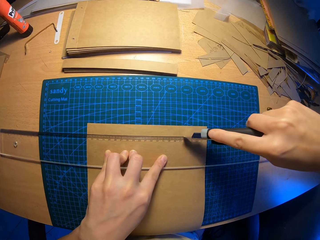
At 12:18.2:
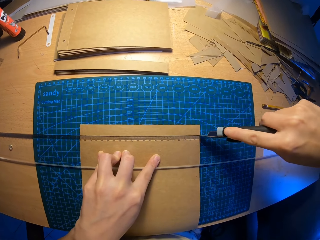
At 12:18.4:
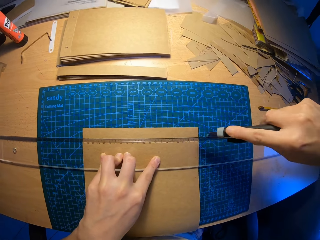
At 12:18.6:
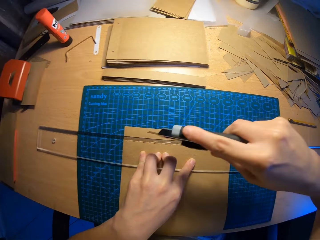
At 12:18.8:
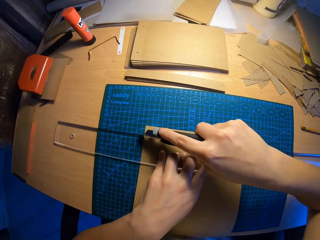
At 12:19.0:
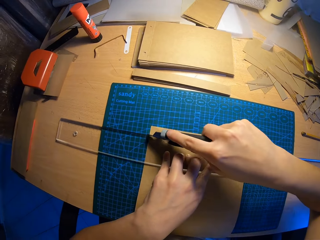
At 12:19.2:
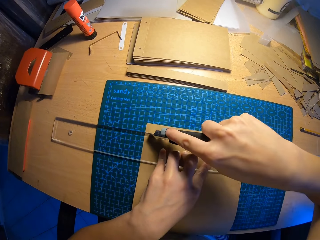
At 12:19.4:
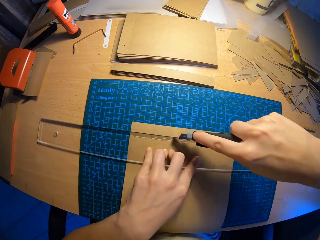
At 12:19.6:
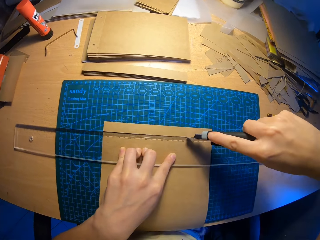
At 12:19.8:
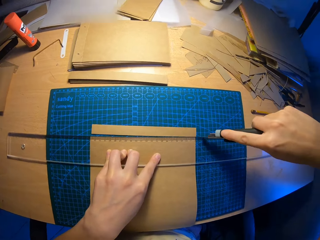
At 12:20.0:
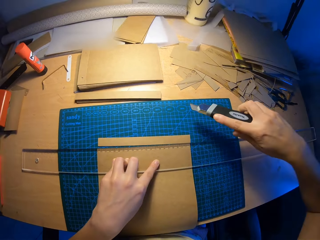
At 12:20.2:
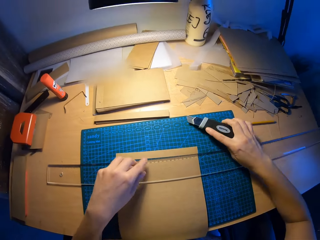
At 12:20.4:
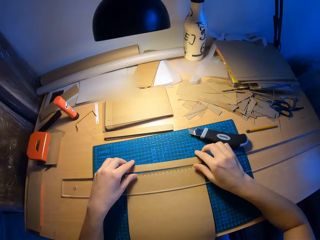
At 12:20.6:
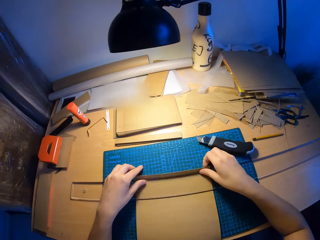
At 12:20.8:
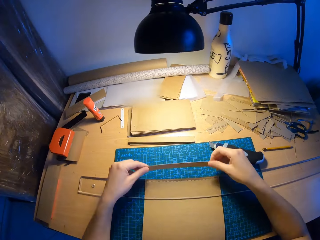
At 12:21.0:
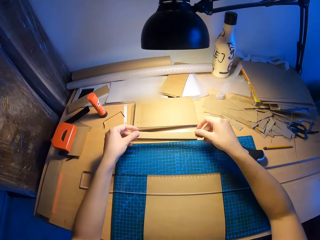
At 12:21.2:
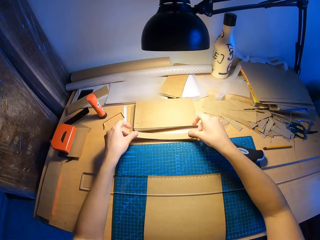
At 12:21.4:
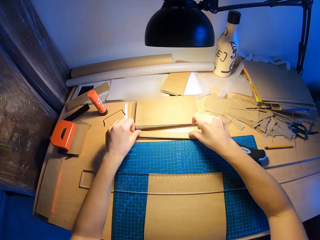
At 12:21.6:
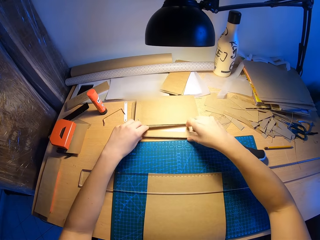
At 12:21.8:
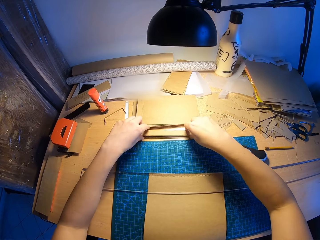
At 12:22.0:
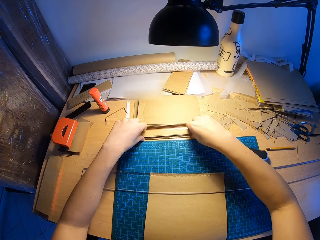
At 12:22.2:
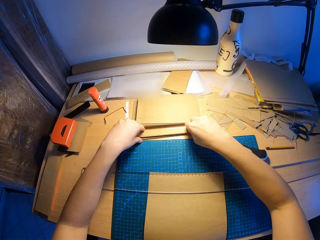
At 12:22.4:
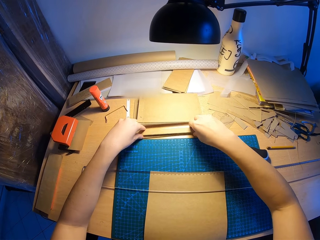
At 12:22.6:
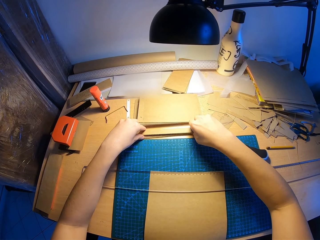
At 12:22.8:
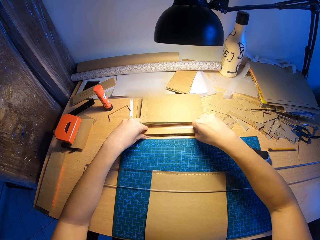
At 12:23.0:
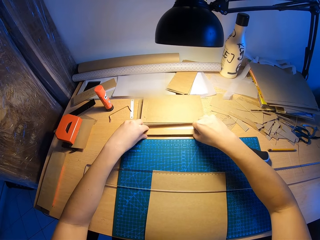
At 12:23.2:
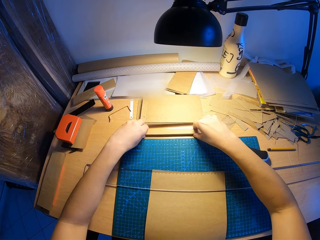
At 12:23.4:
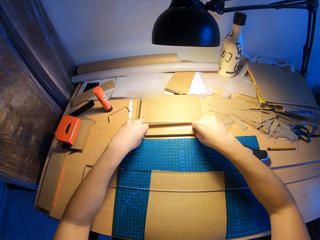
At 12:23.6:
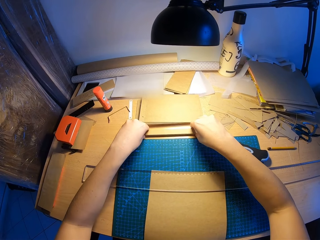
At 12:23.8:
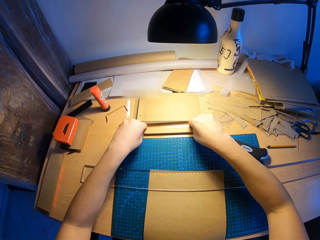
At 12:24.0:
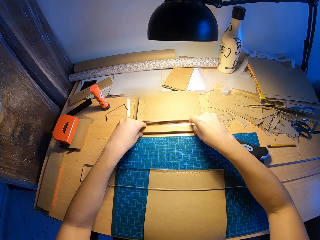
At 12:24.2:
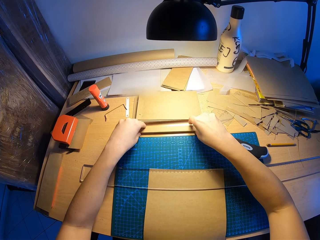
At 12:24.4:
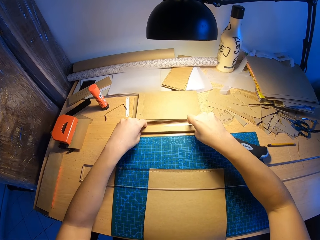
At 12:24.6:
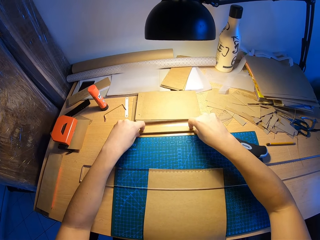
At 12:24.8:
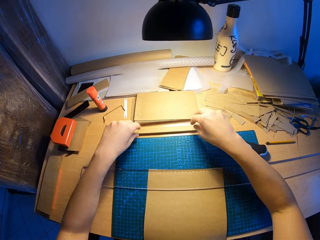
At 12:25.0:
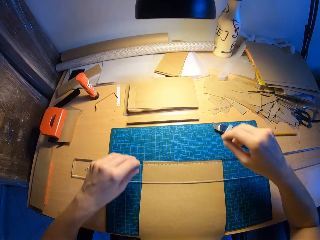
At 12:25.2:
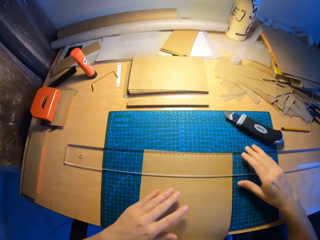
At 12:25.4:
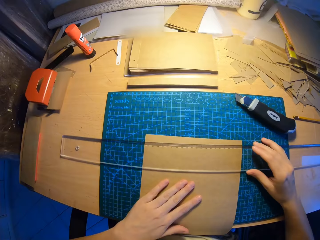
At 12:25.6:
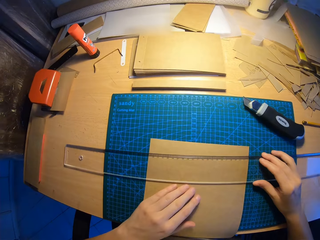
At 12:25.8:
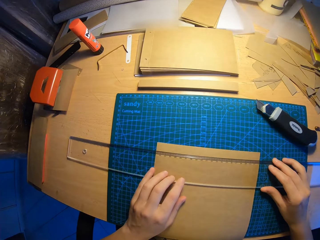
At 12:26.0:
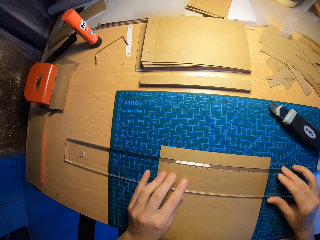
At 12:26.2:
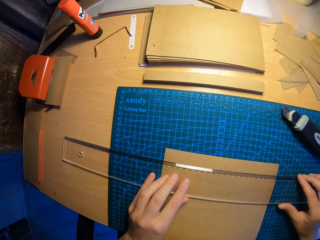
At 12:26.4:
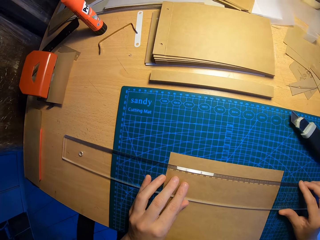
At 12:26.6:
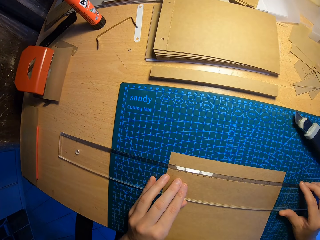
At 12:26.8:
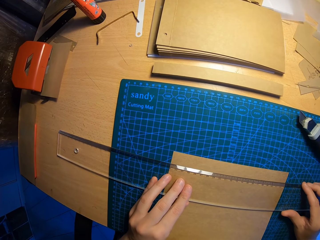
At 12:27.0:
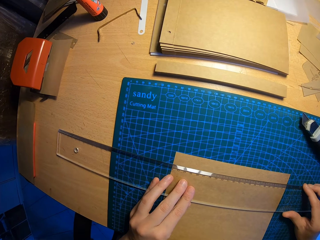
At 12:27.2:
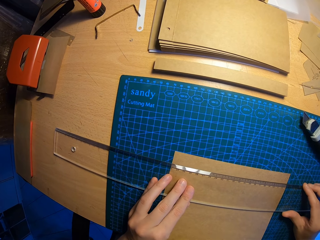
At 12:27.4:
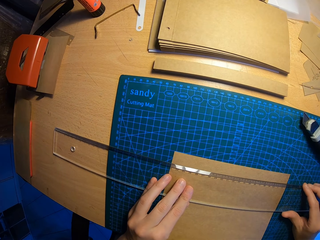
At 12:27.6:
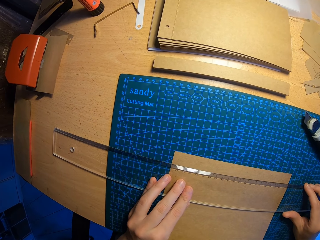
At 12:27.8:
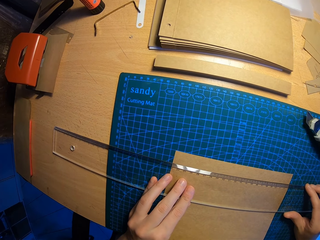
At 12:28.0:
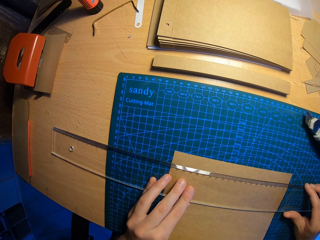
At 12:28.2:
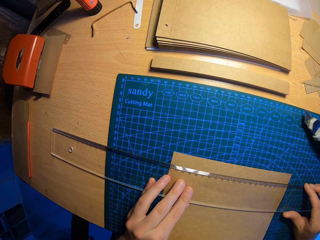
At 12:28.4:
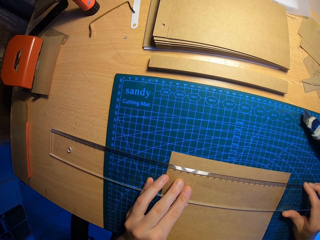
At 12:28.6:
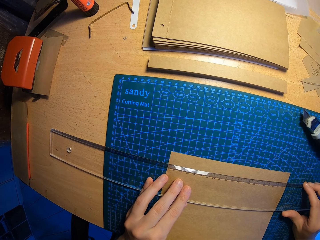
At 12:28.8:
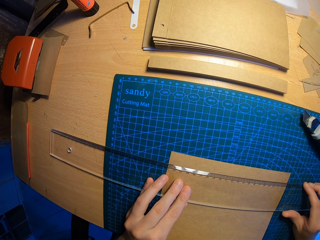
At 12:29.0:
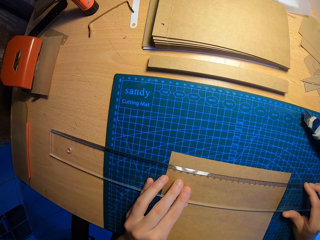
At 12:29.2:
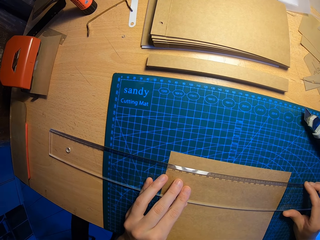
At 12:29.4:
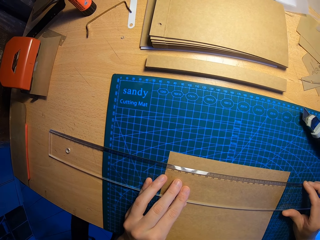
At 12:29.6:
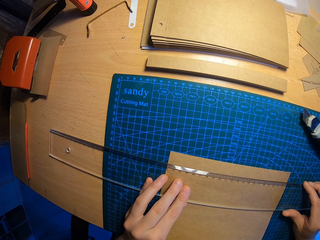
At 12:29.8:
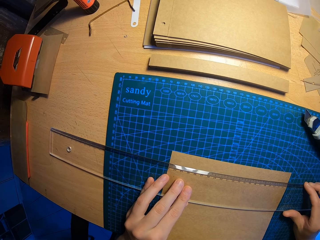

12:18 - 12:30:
The camera wearer drops the paper cutter on the table. He picks up the cut piece of craft paper with both hands and puts the cut piece of craft paper on the stack of cut craft papers. He arranges the stack of cut pieces of craft paper with both hands. He adjusts the ruler on the paper. He measures the craft paper with the ruler.

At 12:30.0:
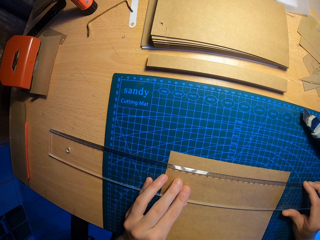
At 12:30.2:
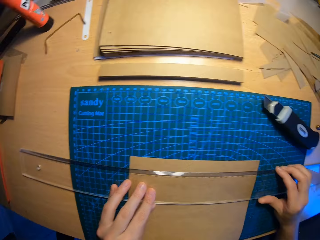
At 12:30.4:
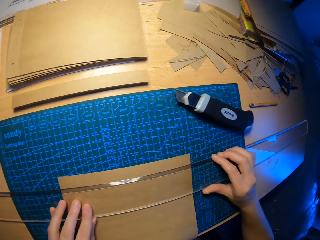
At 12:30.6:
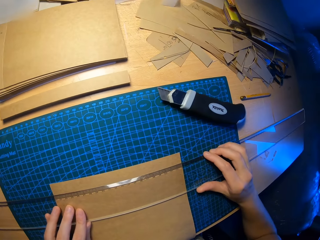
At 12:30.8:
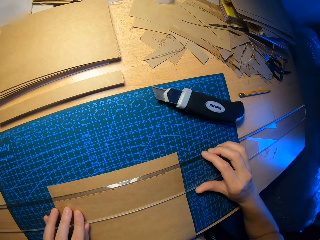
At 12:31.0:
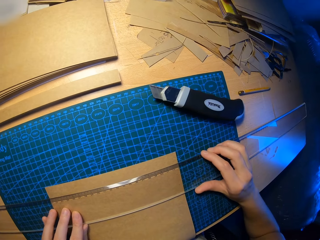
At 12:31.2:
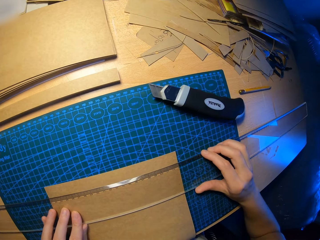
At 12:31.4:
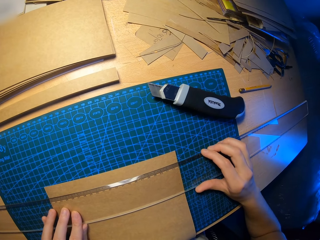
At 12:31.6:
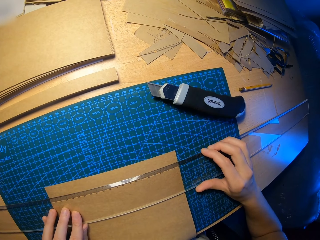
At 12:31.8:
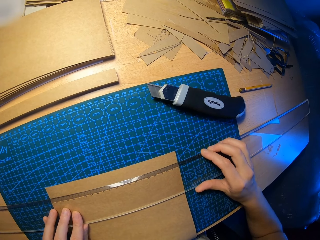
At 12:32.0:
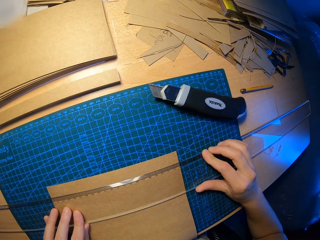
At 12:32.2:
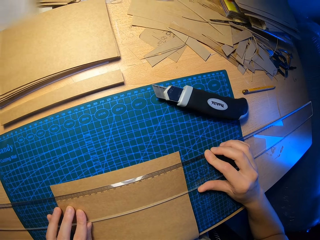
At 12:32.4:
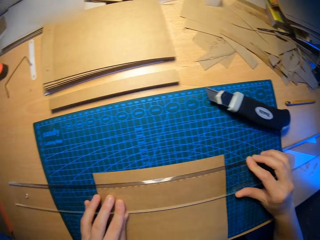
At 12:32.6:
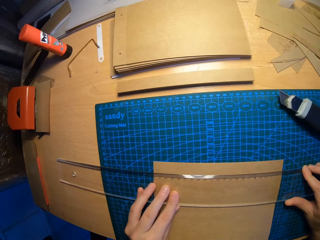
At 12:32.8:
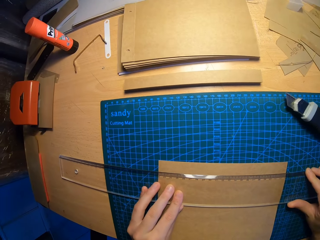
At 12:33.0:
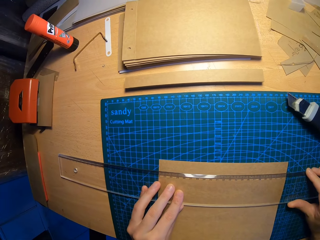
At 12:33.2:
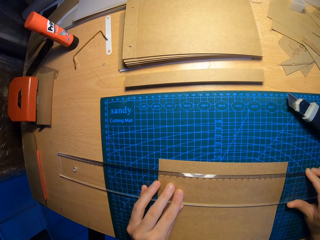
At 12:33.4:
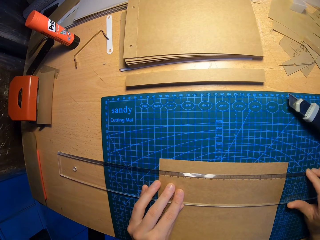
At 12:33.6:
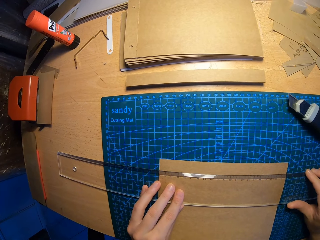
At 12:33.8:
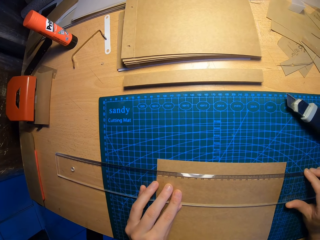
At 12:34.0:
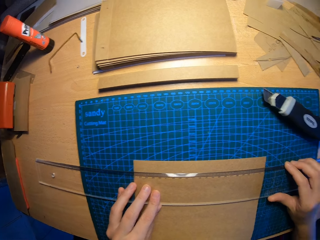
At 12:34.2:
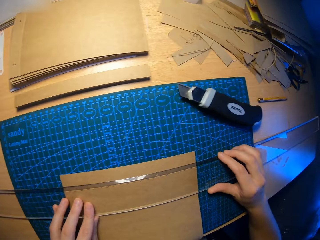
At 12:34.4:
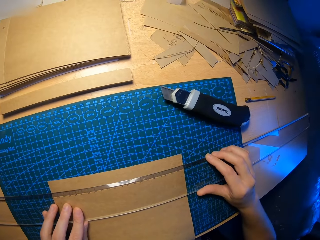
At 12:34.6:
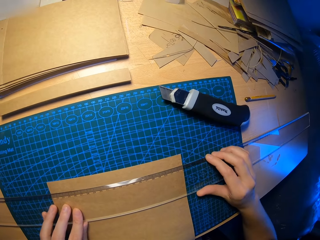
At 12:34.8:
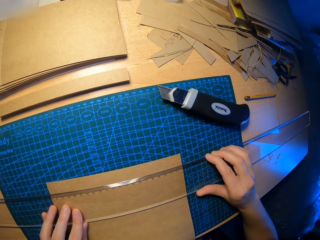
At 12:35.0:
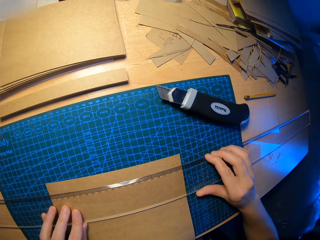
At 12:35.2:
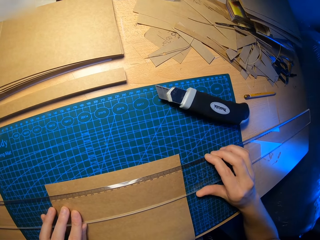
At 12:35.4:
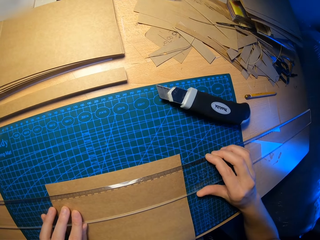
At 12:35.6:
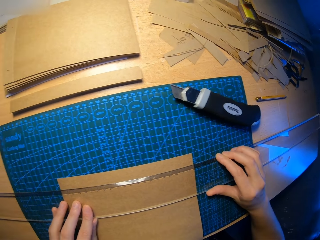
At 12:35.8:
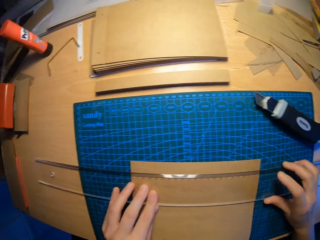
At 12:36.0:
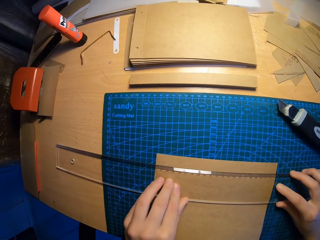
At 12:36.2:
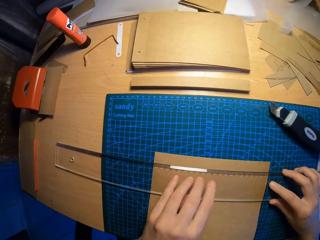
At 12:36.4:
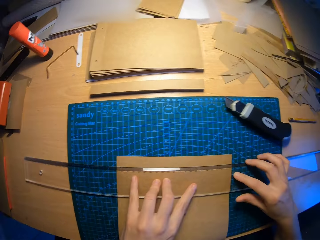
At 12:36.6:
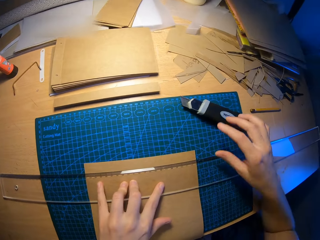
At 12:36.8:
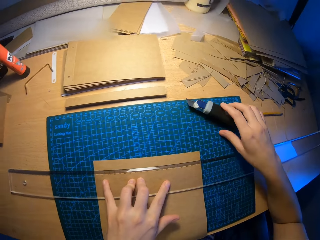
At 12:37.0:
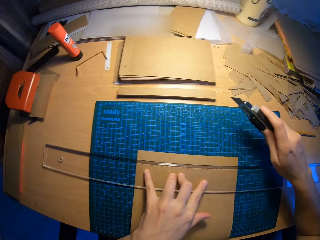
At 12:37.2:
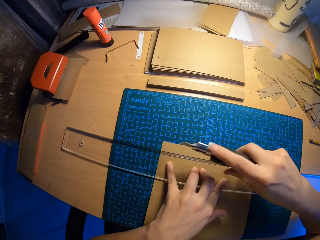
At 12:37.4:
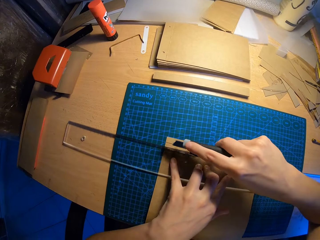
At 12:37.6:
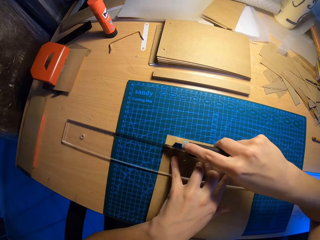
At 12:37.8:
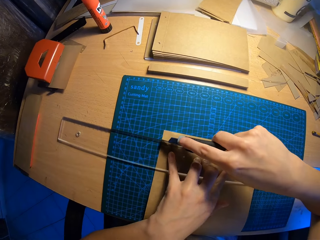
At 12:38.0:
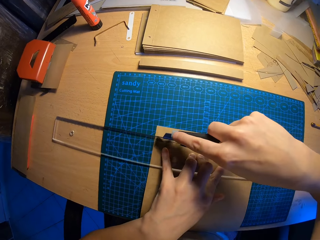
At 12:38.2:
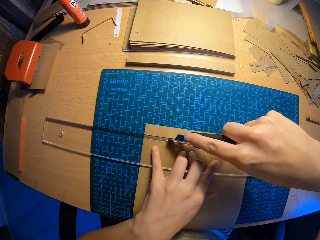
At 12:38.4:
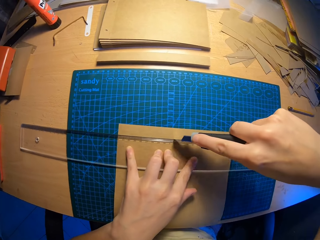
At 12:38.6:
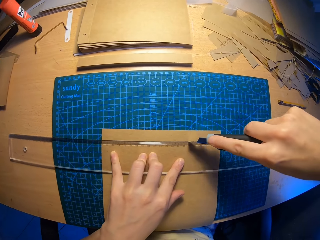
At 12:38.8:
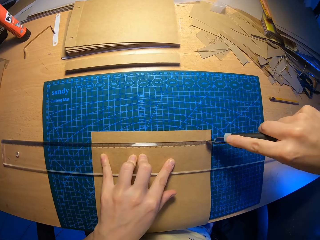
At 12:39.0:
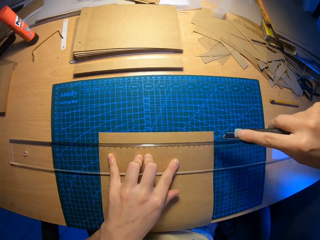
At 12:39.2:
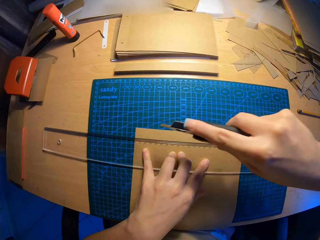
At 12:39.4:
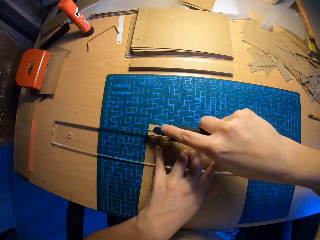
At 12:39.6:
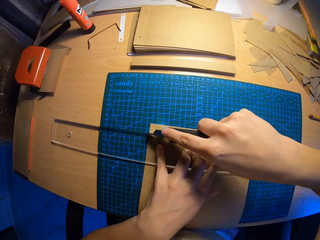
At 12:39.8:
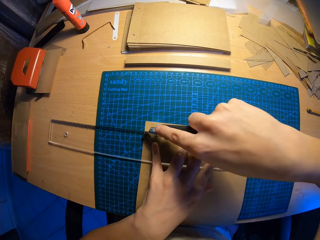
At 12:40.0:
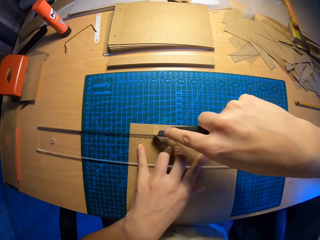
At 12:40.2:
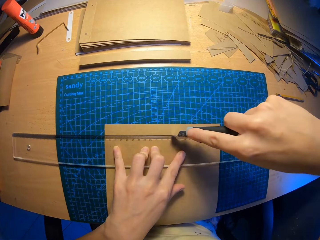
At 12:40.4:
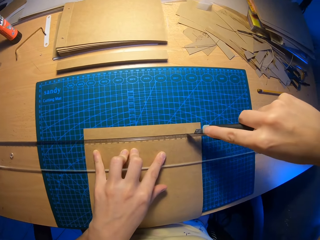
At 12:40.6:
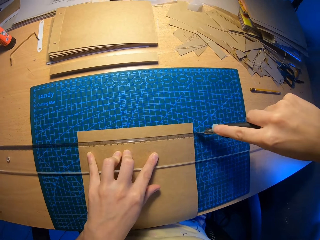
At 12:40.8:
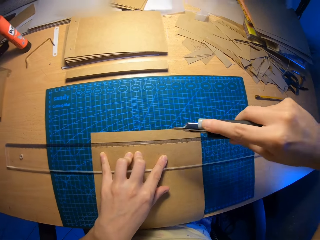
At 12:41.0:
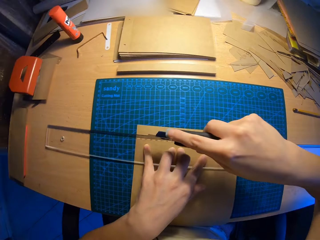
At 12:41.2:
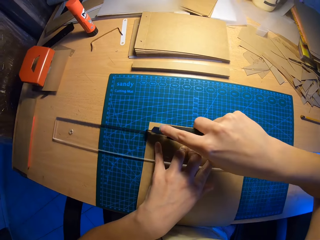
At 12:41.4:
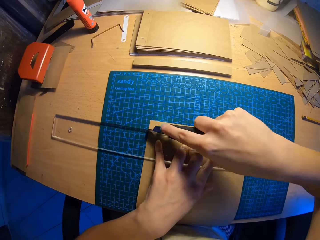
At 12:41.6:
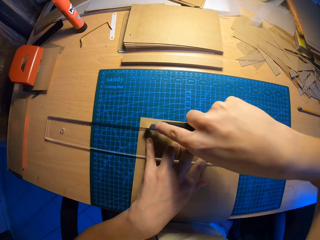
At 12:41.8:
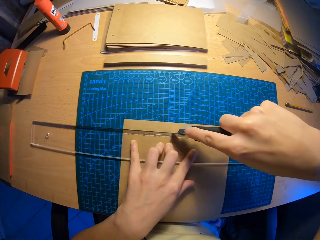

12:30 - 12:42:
The camera wearer picks up the paper cutter from the table with his right hand. He cuts the craft paper on the scale board with the paper cutter with his right hand.
